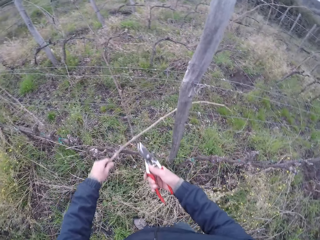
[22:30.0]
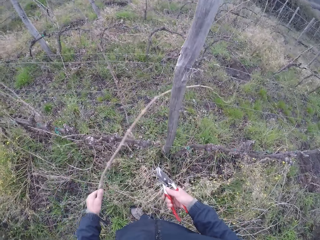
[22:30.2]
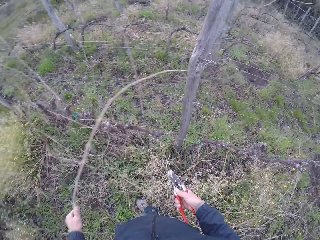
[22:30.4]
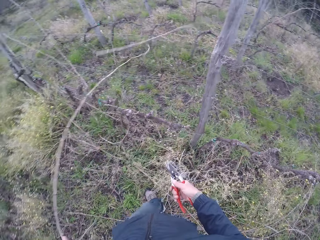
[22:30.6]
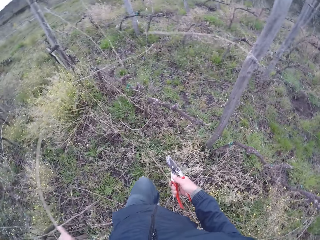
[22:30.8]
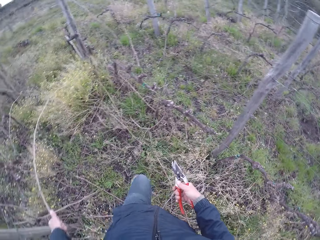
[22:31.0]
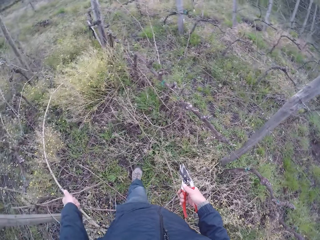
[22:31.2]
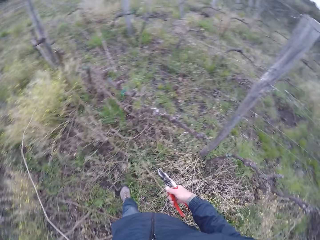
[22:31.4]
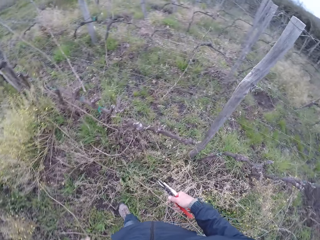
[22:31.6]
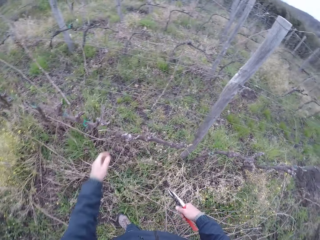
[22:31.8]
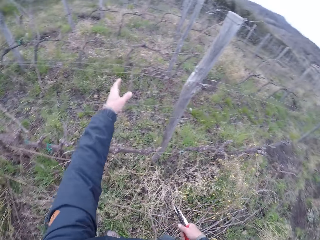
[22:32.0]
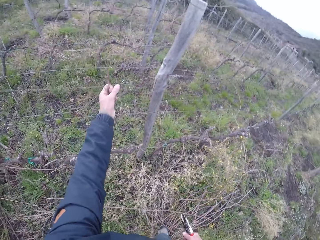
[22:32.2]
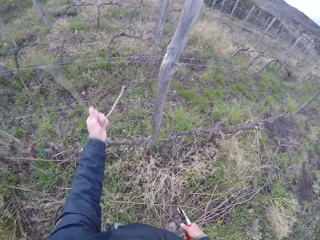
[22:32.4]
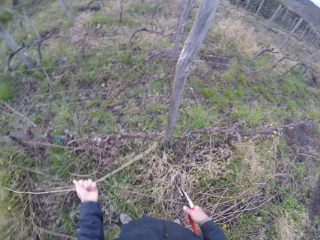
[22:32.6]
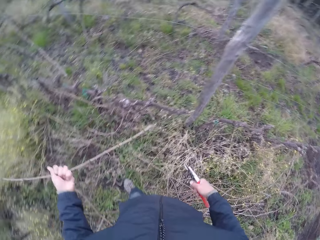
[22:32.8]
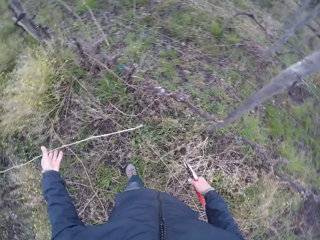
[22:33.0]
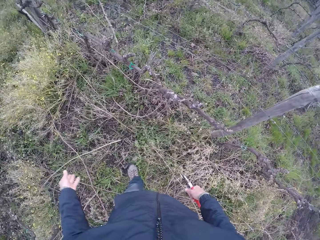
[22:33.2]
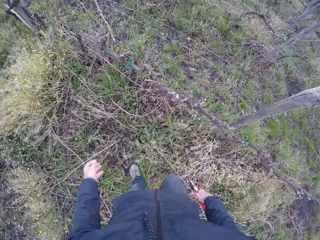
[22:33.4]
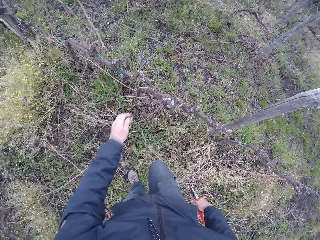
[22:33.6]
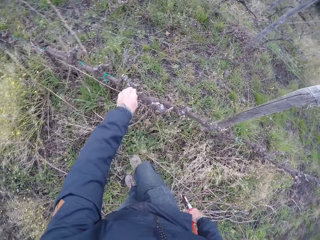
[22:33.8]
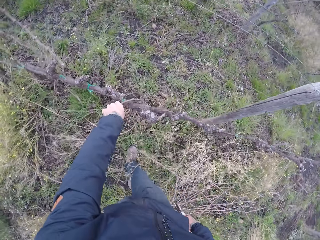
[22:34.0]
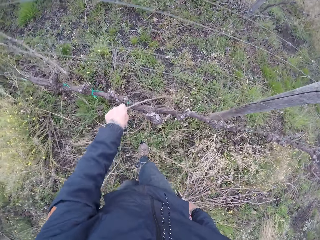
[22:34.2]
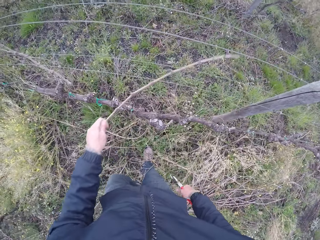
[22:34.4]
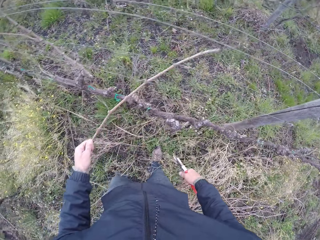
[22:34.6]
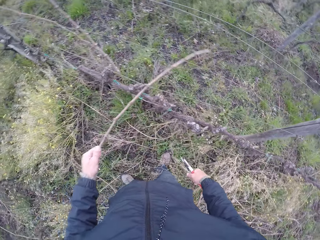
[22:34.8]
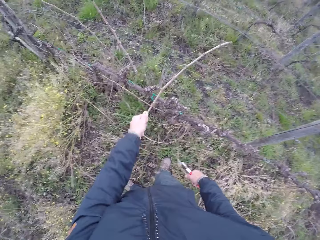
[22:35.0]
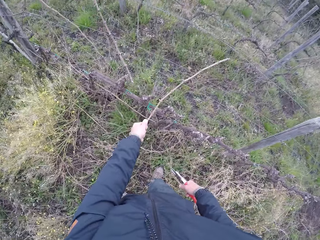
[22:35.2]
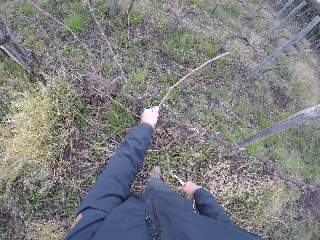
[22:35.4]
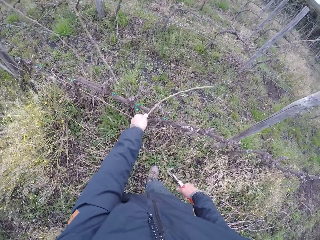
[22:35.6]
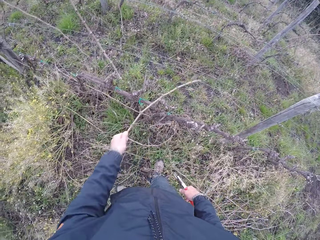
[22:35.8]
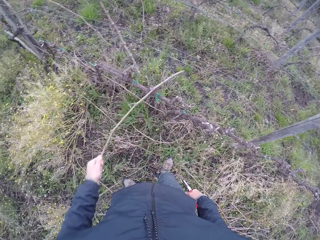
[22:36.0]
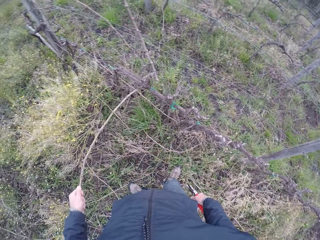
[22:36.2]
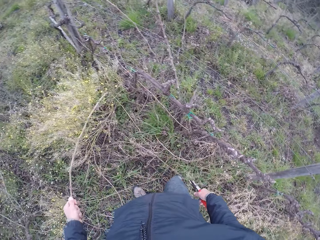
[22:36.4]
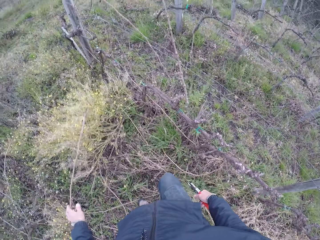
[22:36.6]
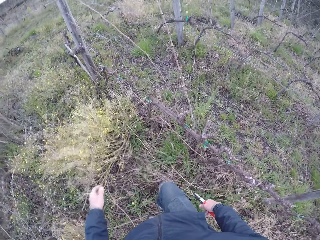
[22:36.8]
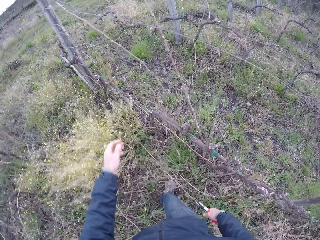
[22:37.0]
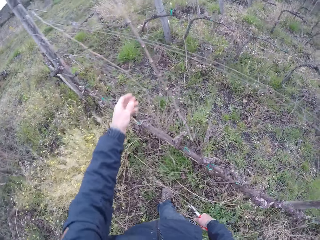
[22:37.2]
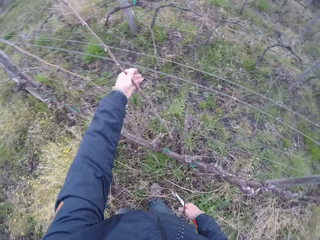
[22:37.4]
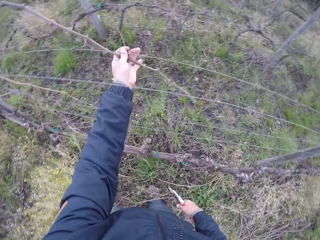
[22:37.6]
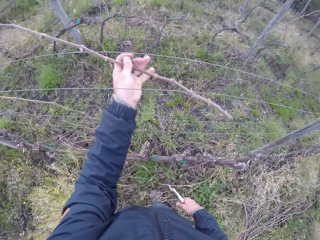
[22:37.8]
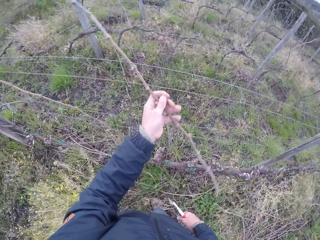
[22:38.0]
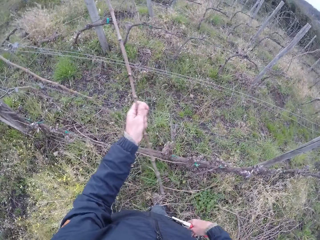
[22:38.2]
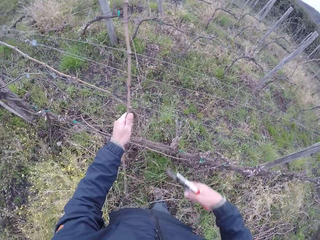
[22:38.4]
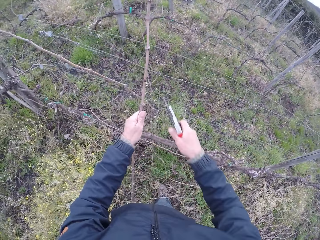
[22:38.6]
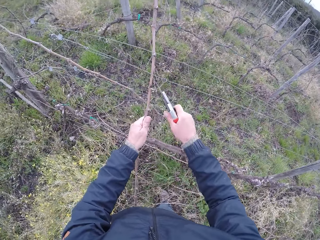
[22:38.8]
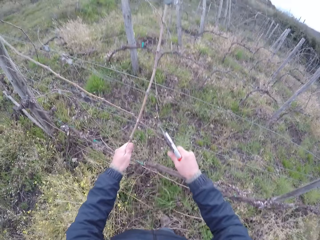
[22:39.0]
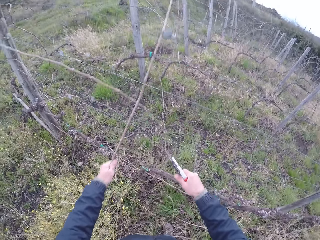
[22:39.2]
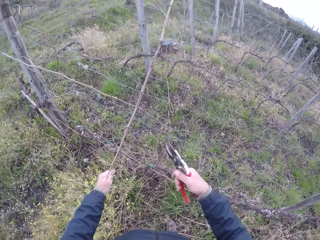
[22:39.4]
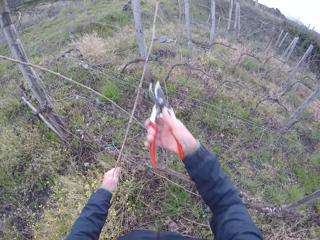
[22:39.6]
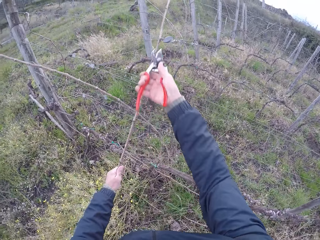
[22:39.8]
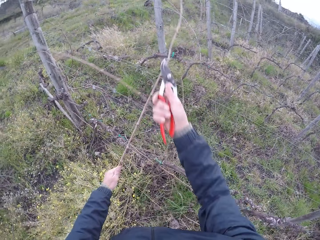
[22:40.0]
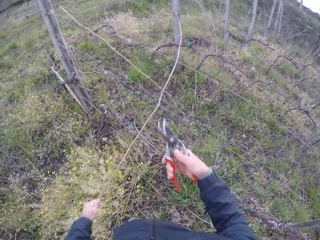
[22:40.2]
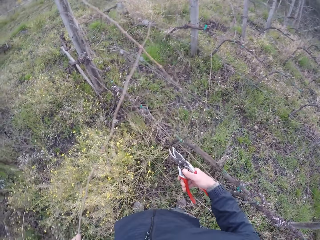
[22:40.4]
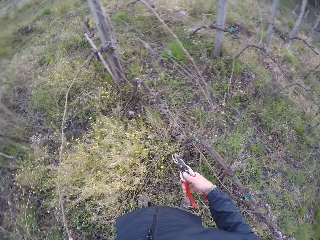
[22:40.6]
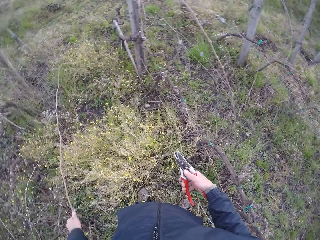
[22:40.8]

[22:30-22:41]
The camera wearer holds a twig on the barbed wire with his left hand. He cuts the twig on the barbed wire with the pliers or shears in his right hand. He removes a twig from the fence. He throws the twig on the ground with his left hand. He clears out twigs from the barbed wire to the floor with his left hand. He drops a twig on the ground. He removes a twig from the fence. He drops a twig on the ground. He adjusts a twig. He cuts the twig on the barbed wire with the pliers in his right hand. He adjusts a twig. He cuts the twig with the shears.

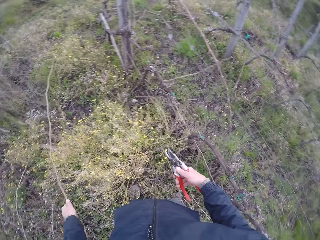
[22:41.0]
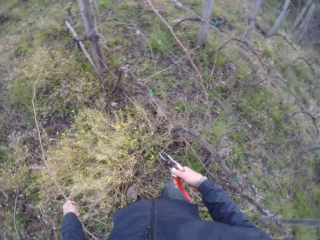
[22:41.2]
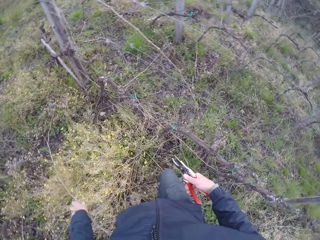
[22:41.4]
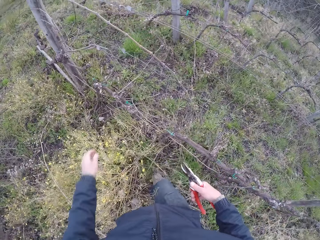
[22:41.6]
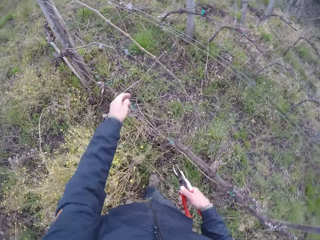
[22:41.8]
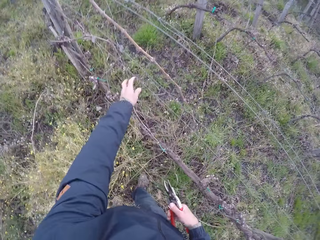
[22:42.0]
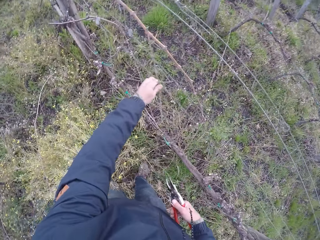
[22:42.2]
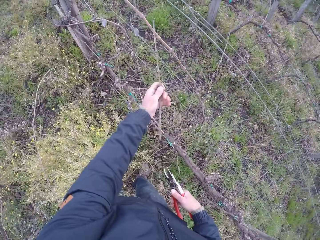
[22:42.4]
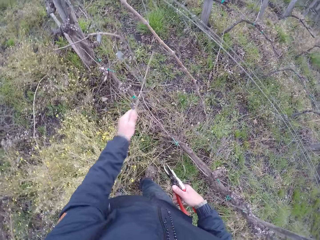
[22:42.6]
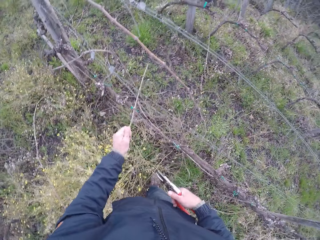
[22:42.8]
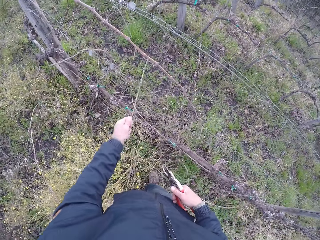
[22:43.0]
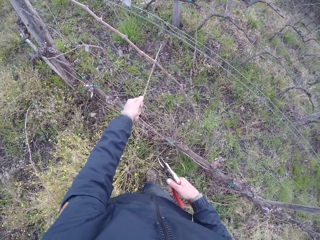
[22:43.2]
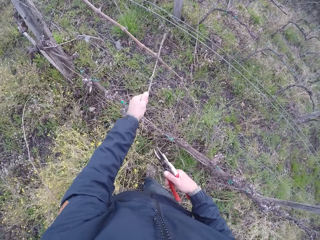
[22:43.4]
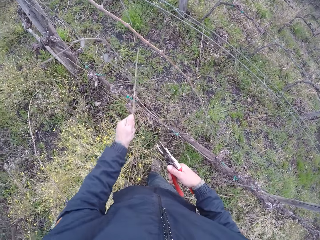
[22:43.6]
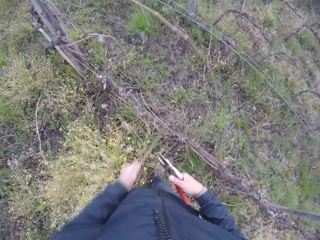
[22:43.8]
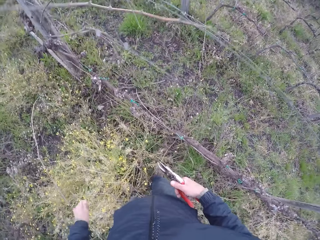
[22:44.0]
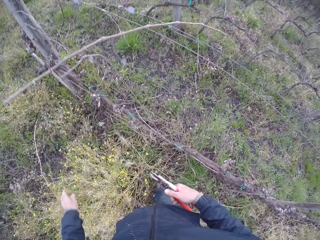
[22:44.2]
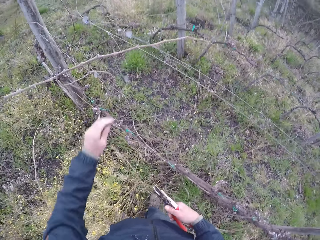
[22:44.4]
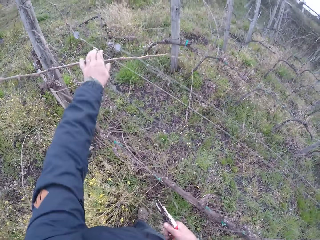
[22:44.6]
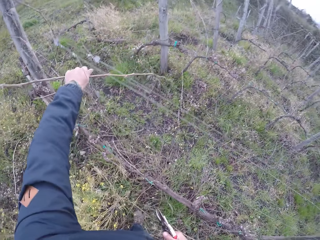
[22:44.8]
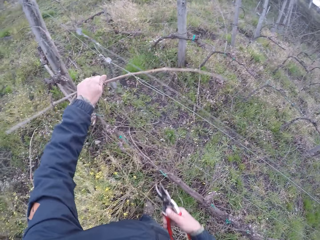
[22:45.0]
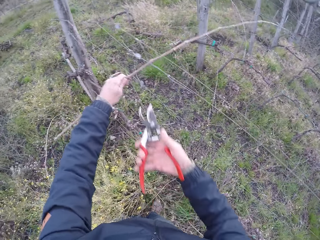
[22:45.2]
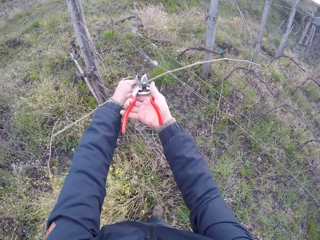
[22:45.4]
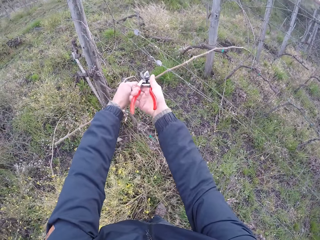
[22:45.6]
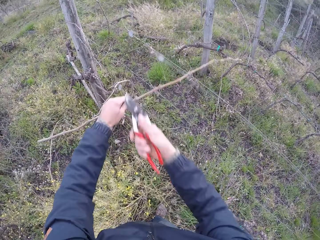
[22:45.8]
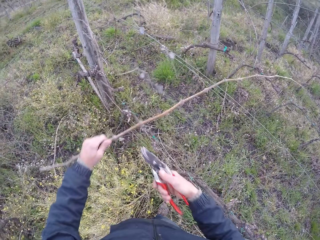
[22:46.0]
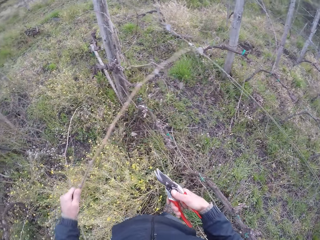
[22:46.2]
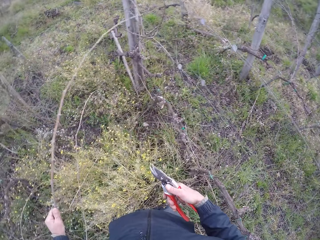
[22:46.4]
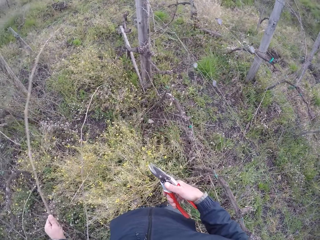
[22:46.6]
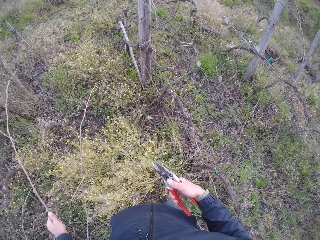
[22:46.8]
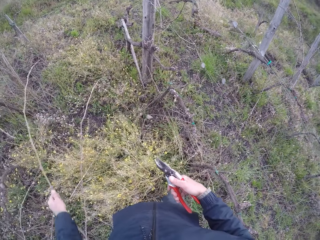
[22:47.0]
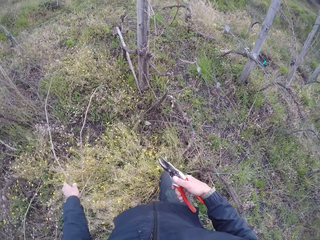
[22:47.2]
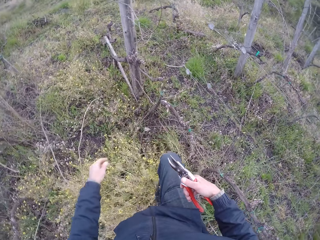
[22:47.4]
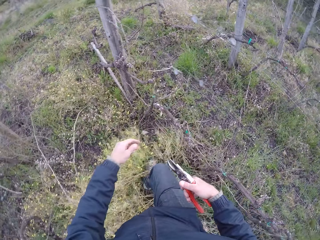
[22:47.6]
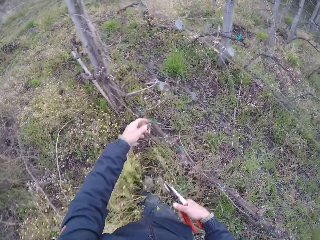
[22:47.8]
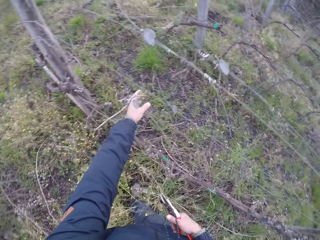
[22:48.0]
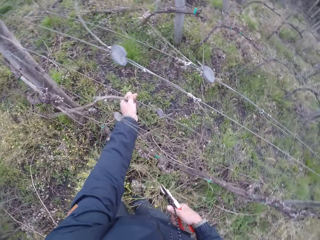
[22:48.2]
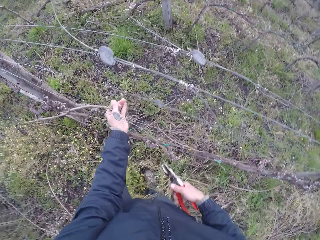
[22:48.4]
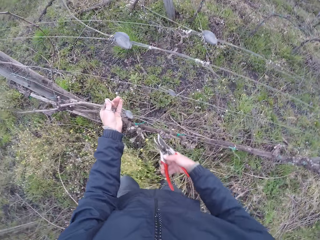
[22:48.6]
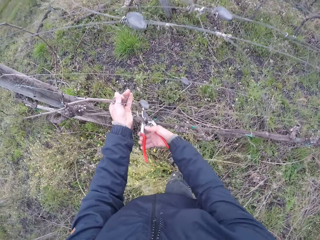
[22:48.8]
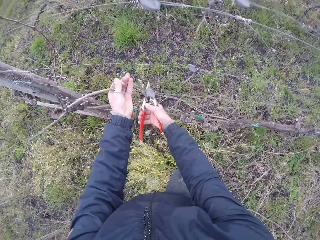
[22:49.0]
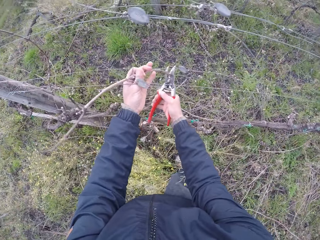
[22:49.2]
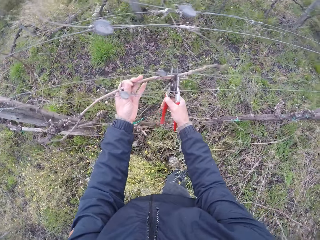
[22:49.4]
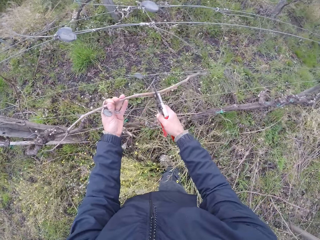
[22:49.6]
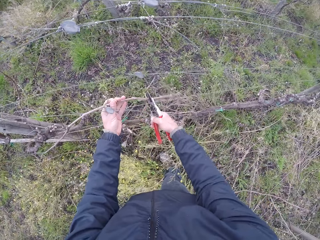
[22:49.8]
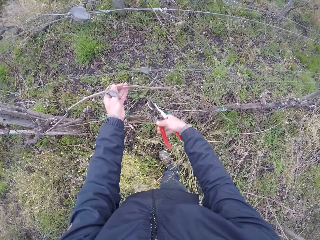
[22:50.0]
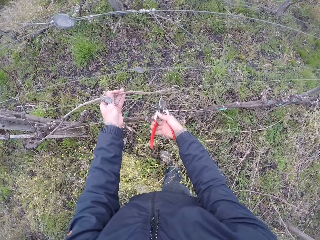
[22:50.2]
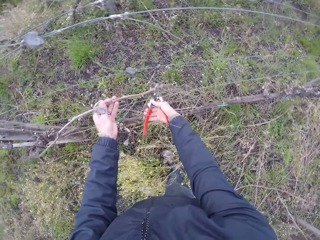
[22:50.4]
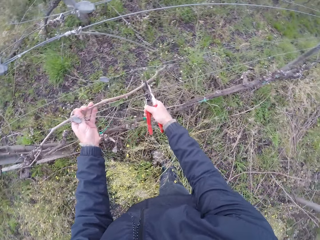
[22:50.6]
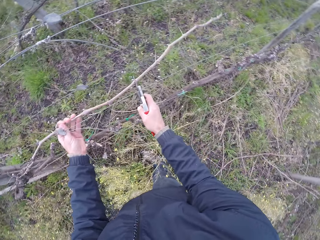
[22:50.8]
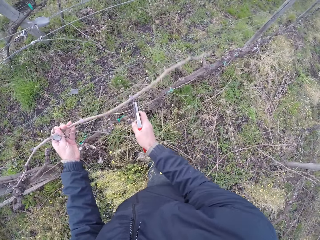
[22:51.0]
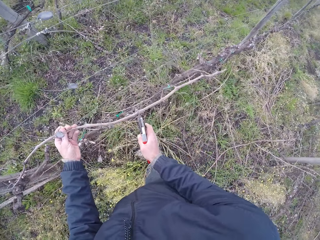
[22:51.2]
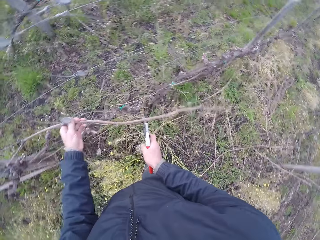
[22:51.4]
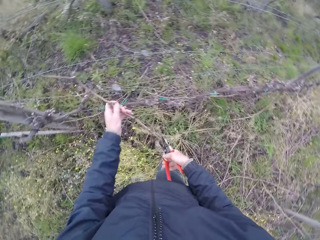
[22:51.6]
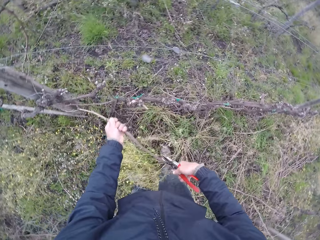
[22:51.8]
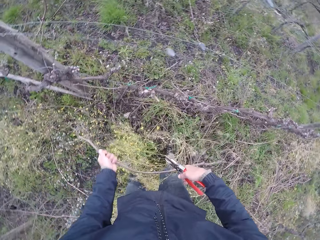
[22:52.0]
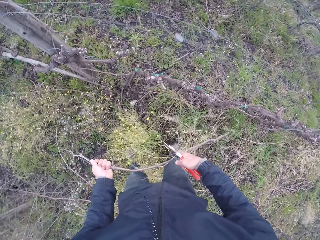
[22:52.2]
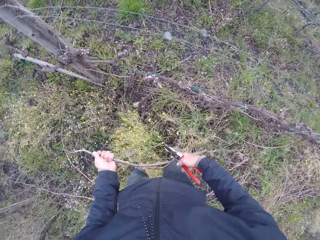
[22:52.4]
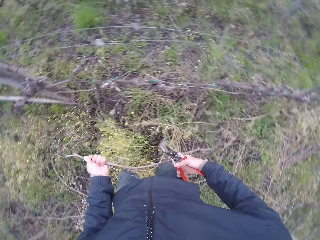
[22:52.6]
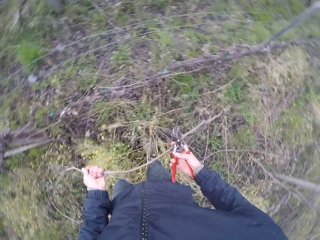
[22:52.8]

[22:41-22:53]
The camera wearer throws the twig on the ground with his left hand. He clears out twigs from the barbed wire to the floor with his left hand. He drops a twig on the ground. He adjusts a twig. He cuts a twig with the pair of pliers or pruning shears in his right hand. He pulls a stick from the fence. He drops the twig in his left hand on the ground. He pulls a stick from the fence. He cuts a twig with the pair of pliers in his right hand.
